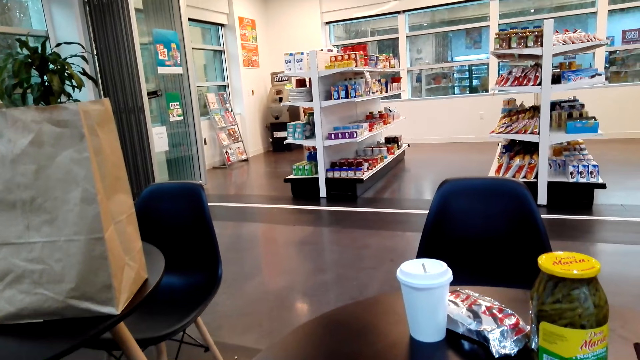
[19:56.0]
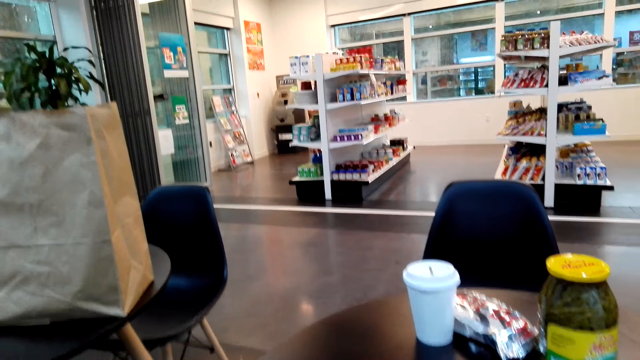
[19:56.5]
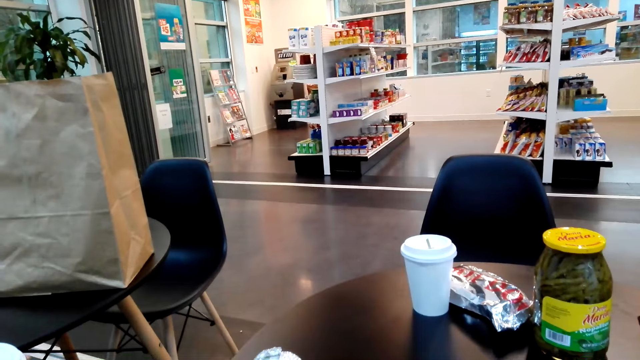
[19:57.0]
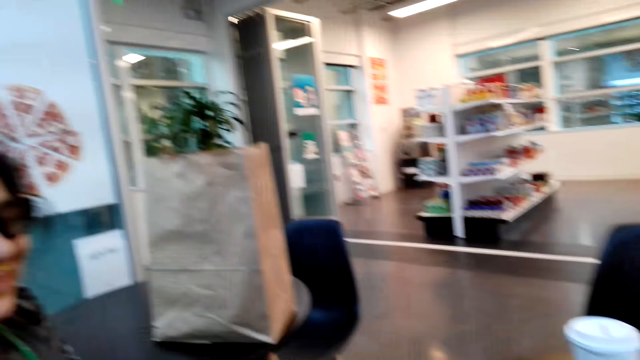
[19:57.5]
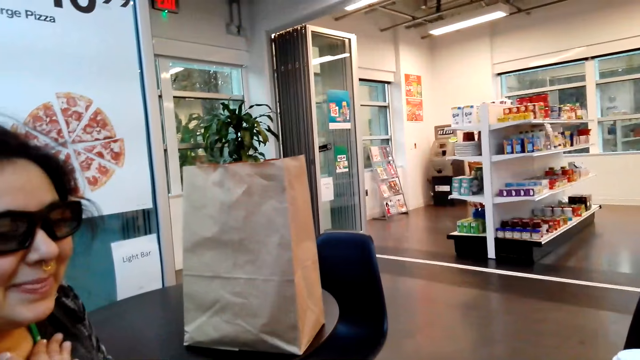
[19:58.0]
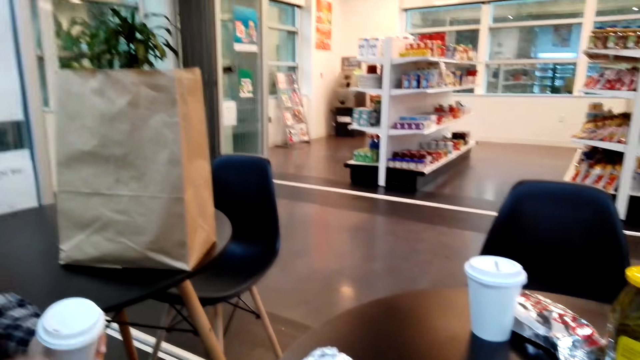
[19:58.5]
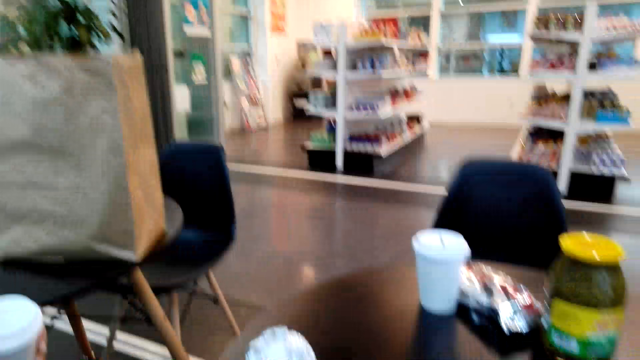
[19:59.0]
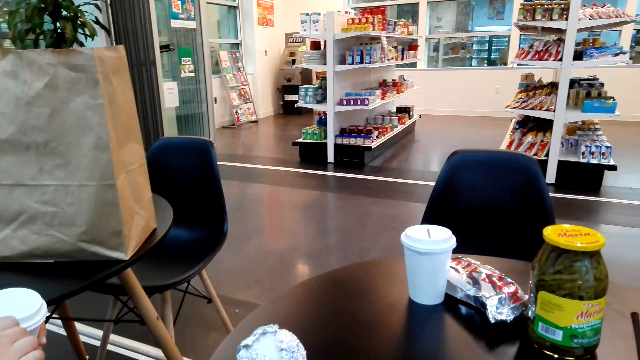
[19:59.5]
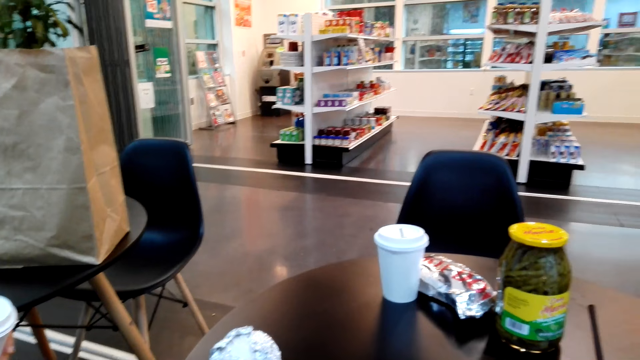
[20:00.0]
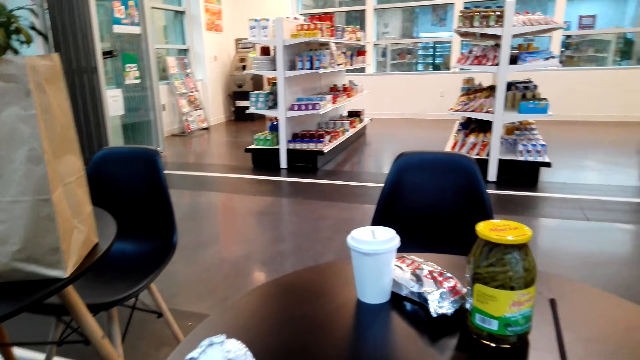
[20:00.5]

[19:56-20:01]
A woman picks up a mug from the table.

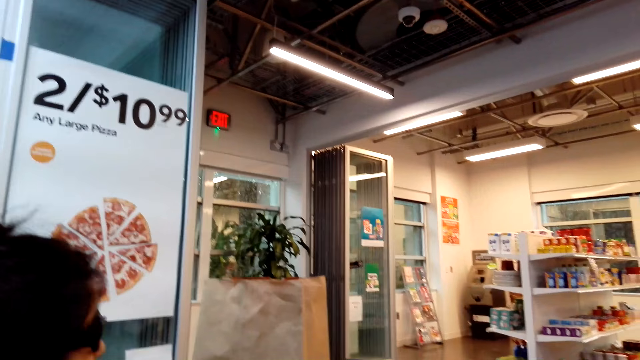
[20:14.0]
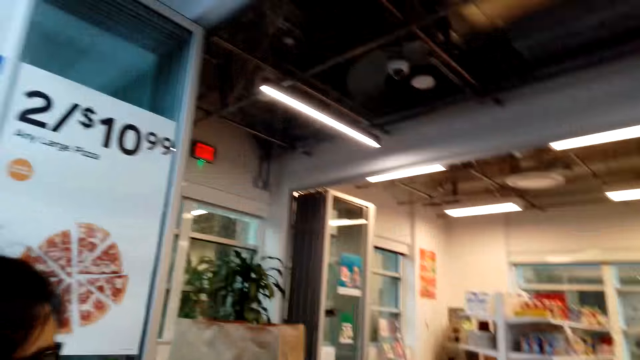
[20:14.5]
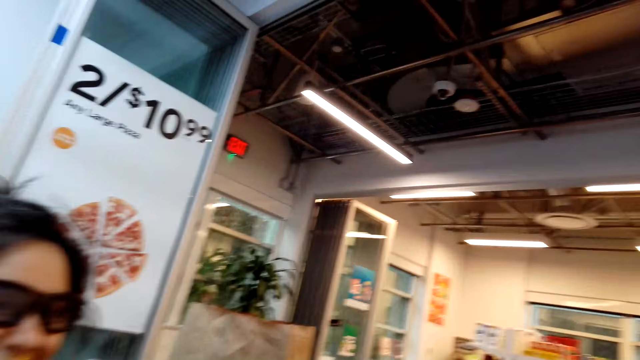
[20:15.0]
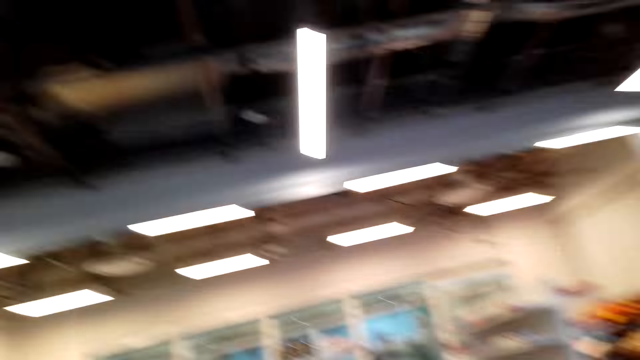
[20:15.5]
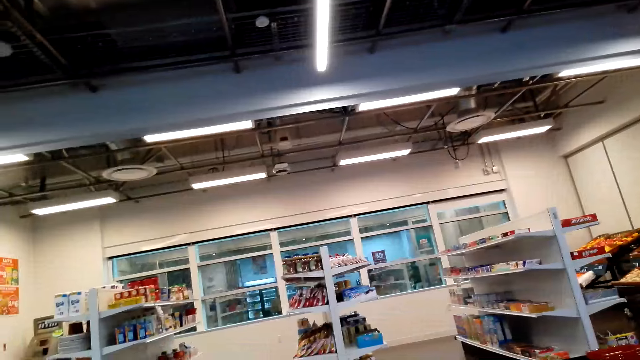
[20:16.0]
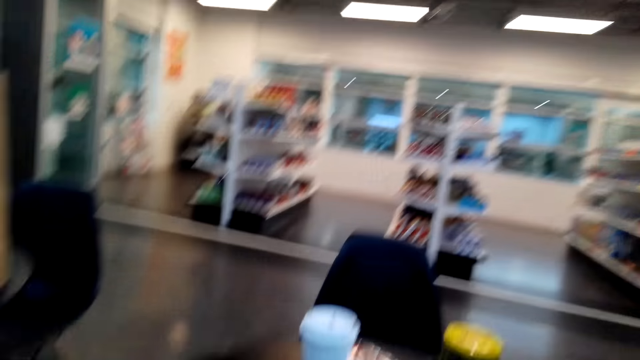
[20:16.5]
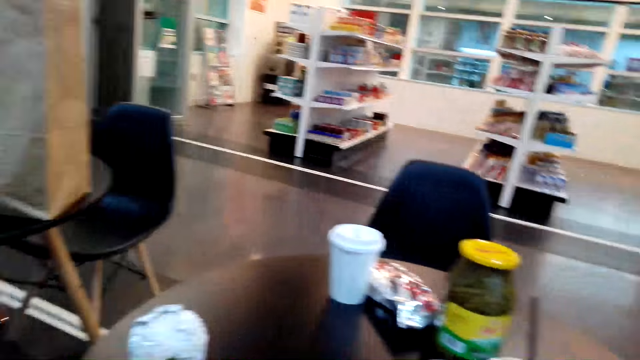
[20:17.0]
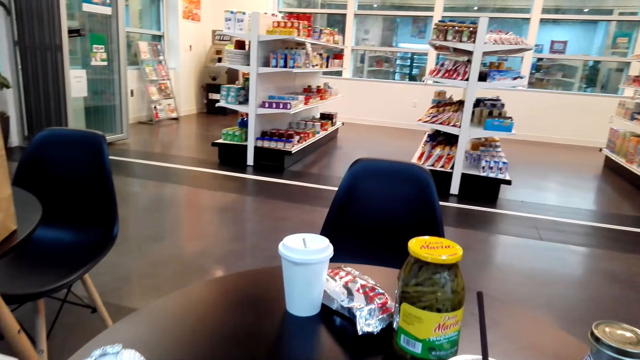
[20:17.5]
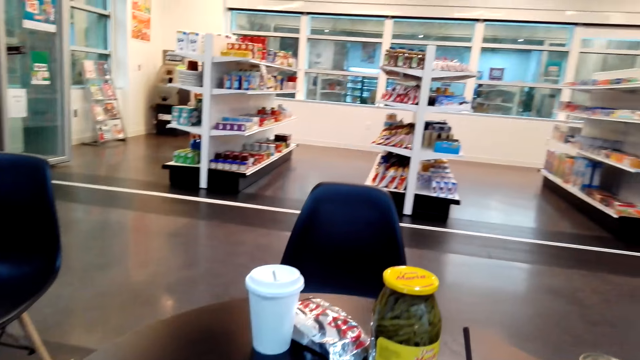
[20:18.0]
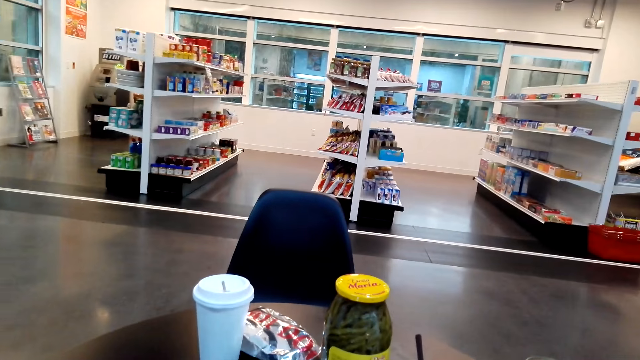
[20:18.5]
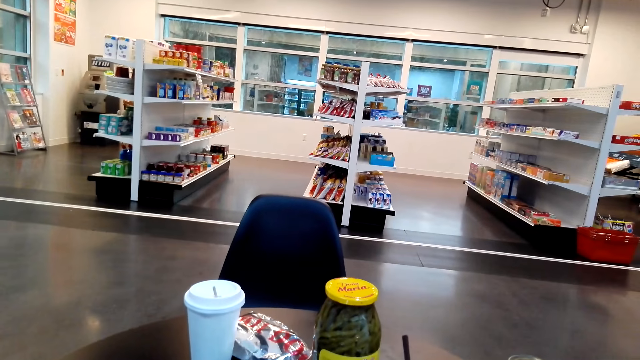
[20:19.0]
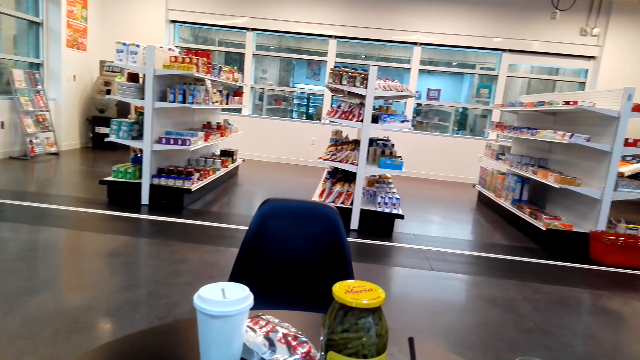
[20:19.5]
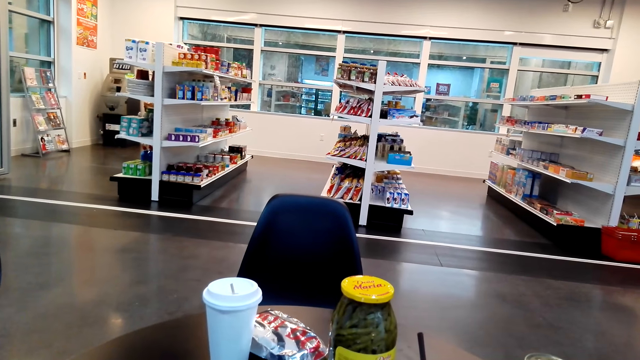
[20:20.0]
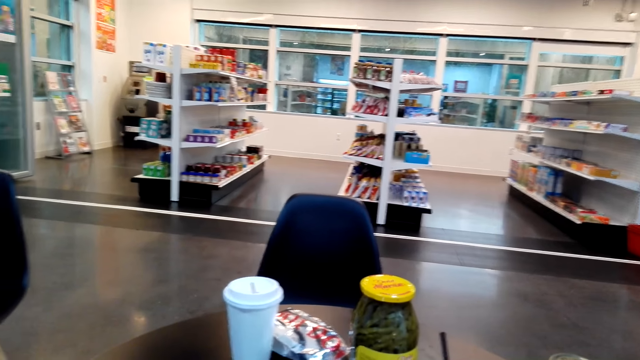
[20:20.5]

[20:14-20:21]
The camera wearer looks around.

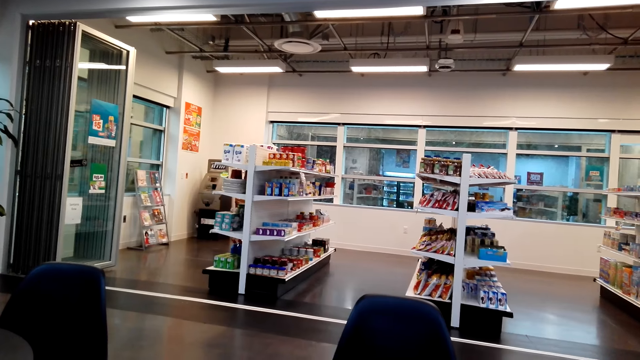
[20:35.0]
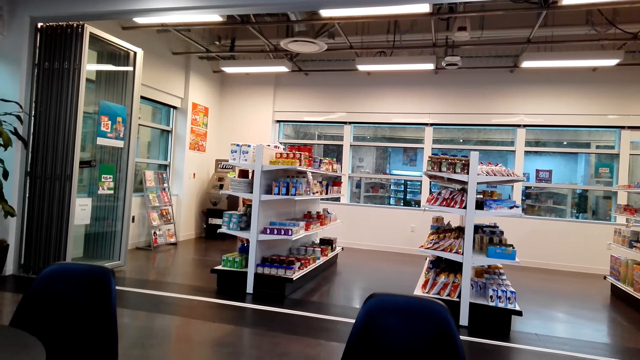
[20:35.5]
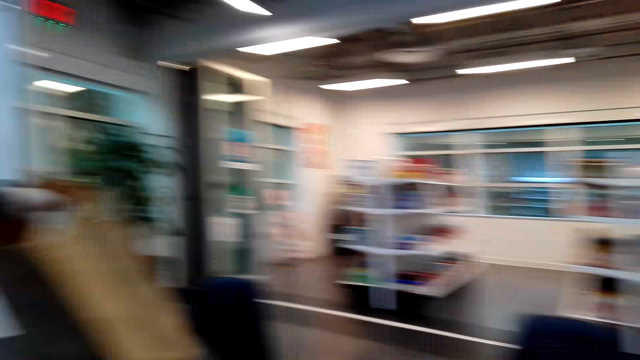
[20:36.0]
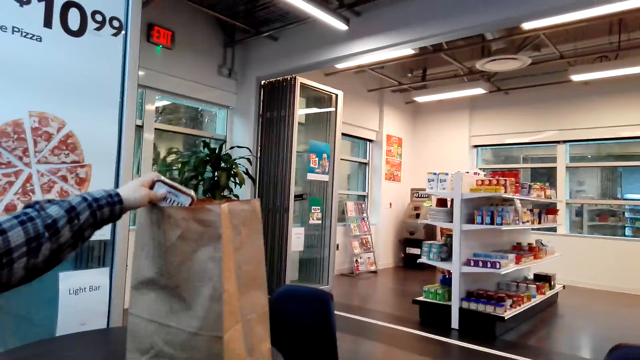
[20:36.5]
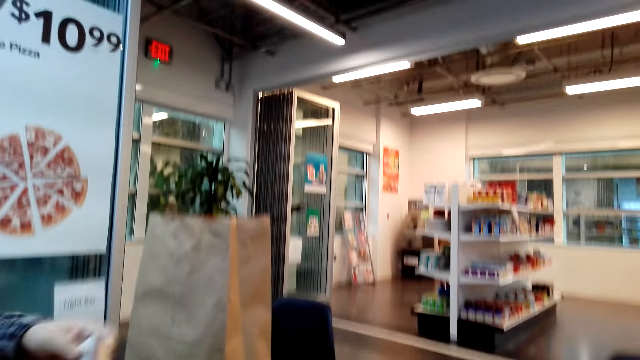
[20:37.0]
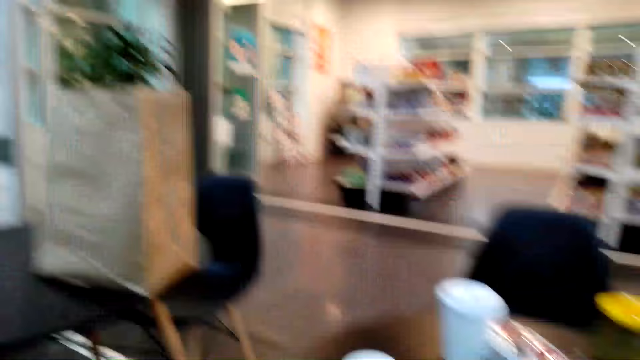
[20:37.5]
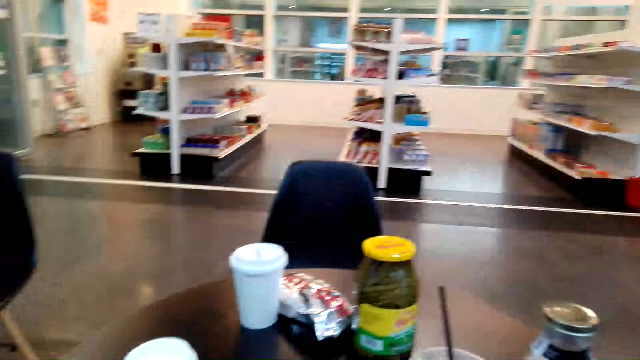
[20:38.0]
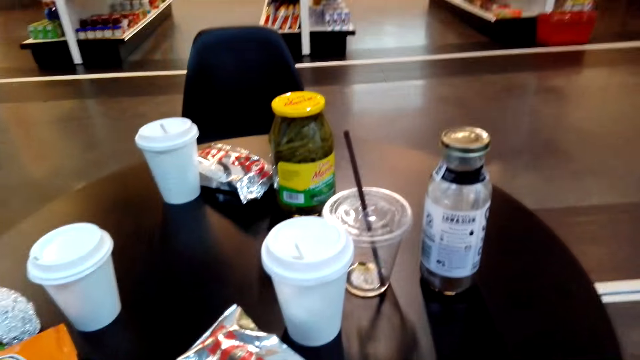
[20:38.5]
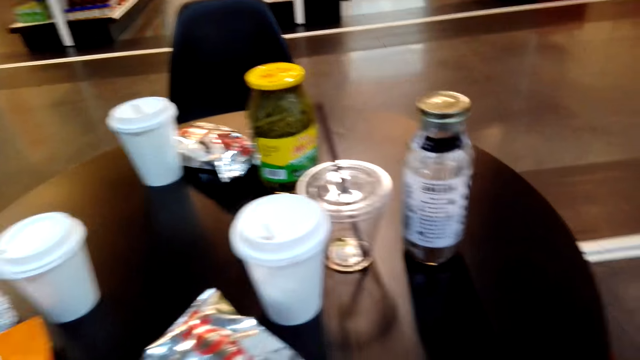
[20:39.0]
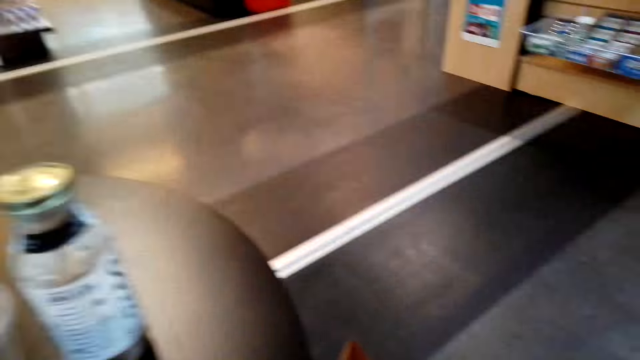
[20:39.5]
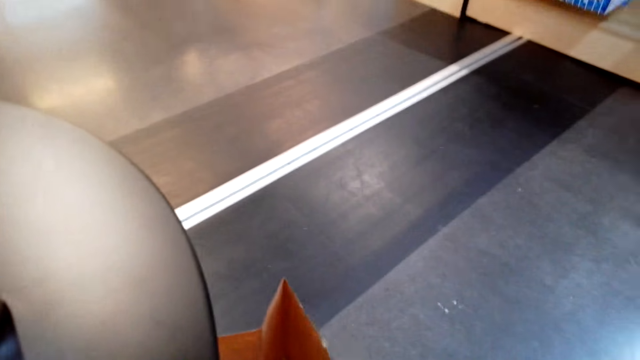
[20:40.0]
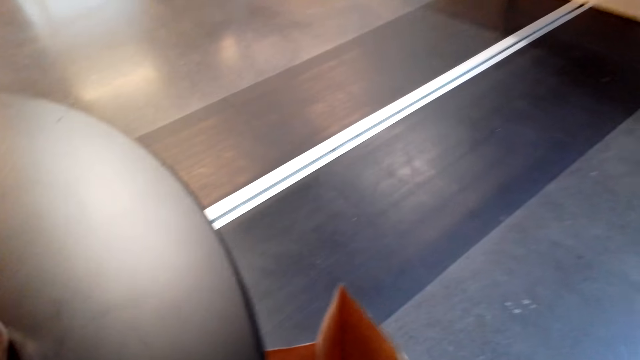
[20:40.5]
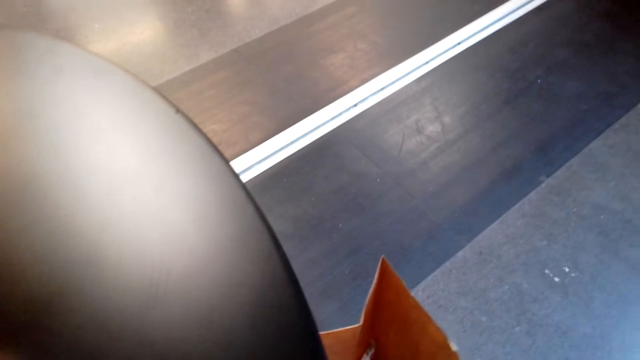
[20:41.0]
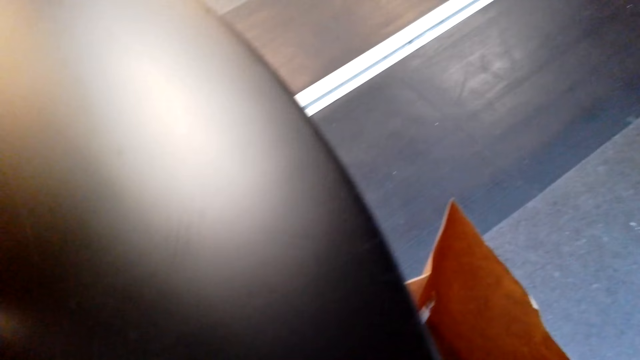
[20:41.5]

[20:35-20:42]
A woman takes a foodstuff from the shopping bag.

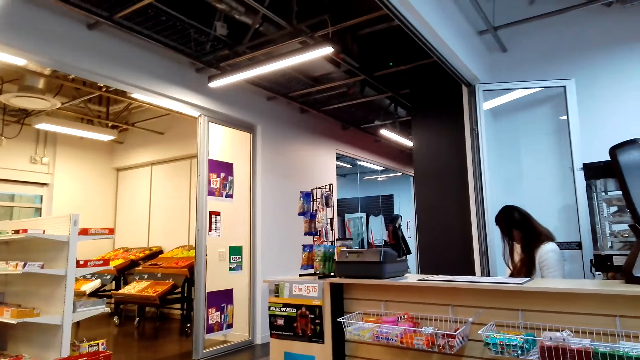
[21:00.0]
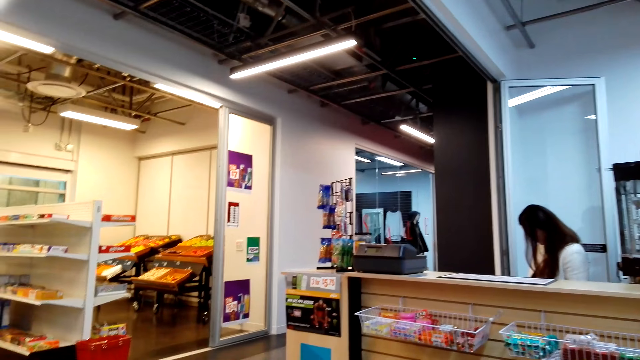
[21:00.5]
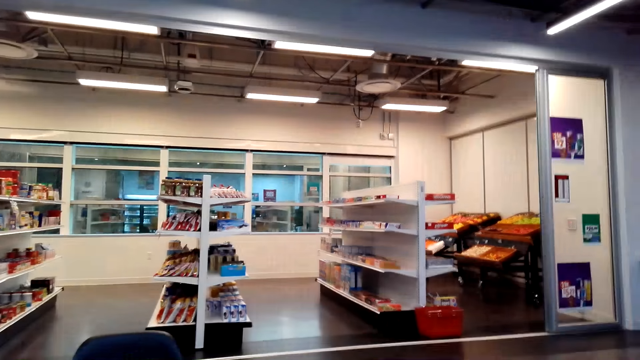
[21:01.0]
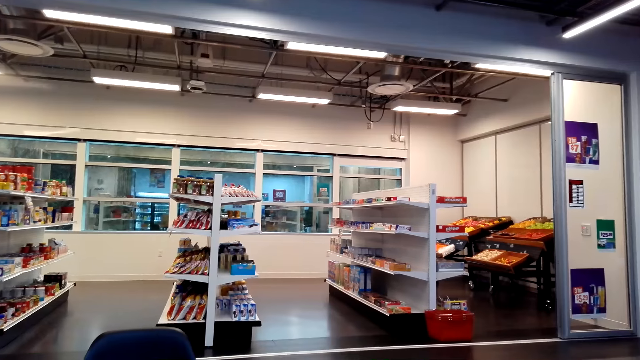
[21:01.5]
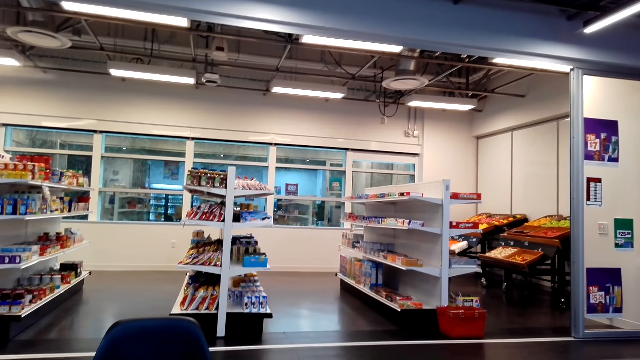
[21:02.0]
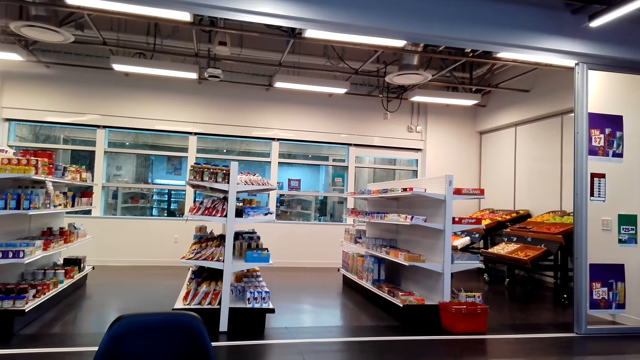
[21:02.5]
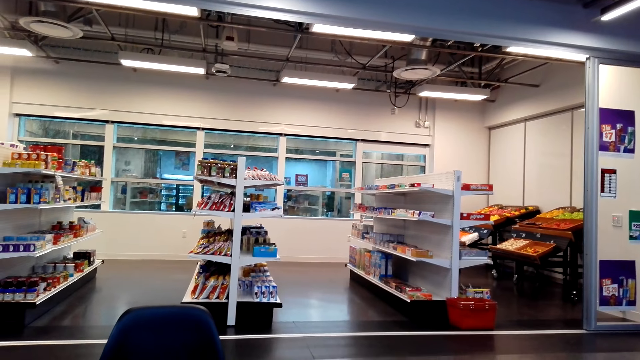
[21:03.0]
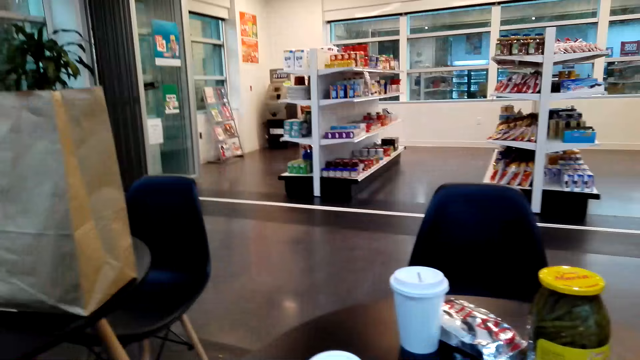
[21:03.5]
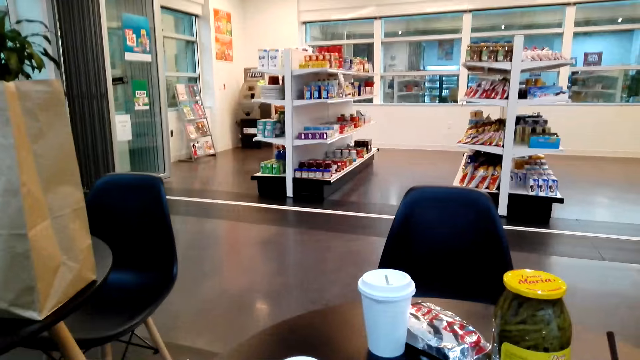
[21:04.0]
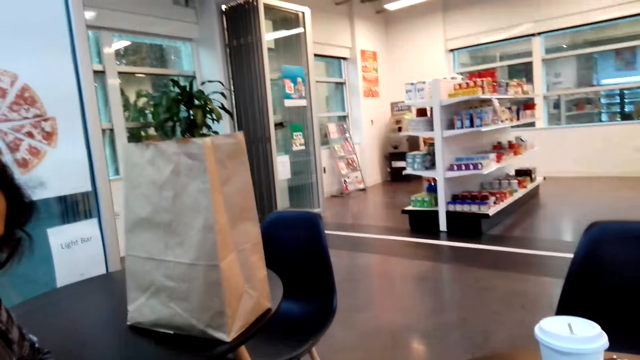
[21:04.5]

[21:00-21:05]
The camera wearer looks around.
